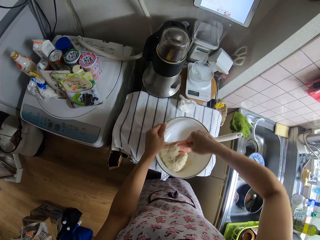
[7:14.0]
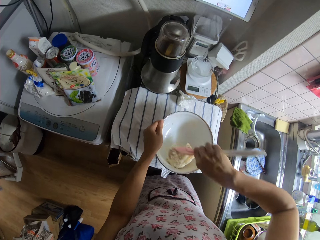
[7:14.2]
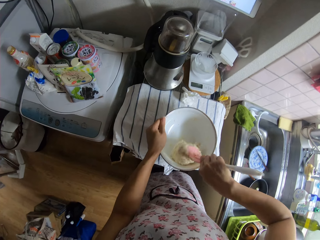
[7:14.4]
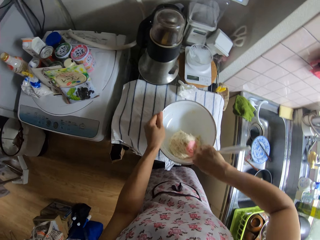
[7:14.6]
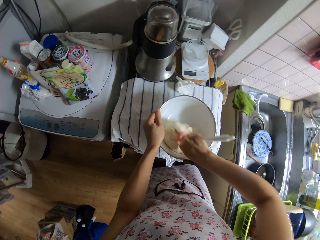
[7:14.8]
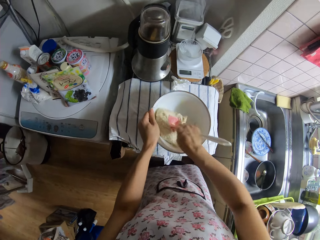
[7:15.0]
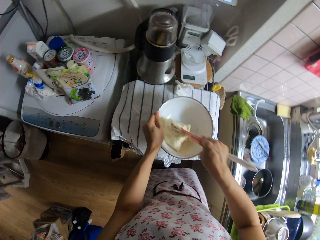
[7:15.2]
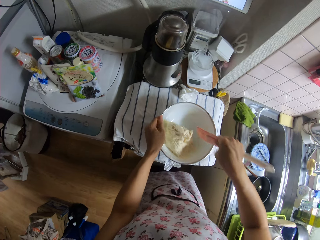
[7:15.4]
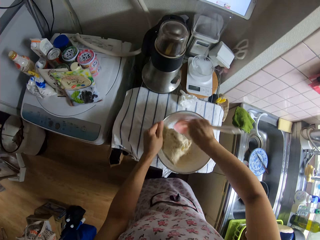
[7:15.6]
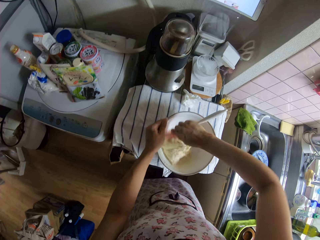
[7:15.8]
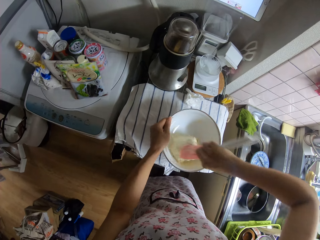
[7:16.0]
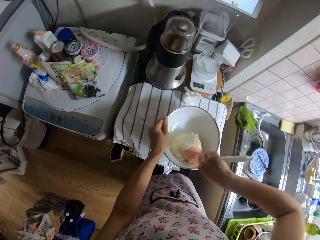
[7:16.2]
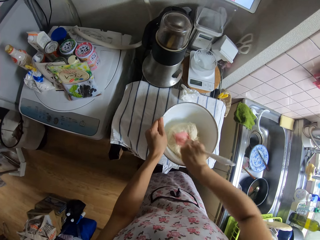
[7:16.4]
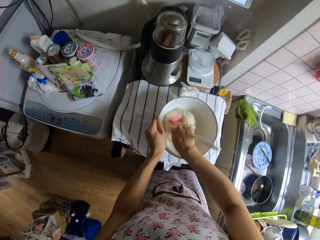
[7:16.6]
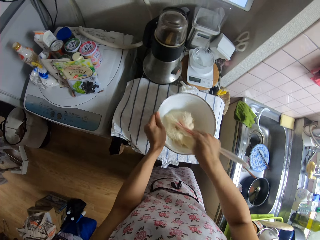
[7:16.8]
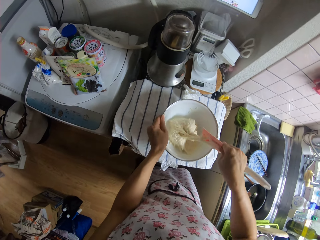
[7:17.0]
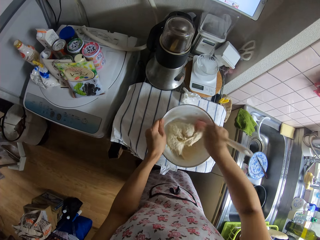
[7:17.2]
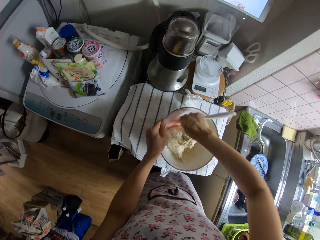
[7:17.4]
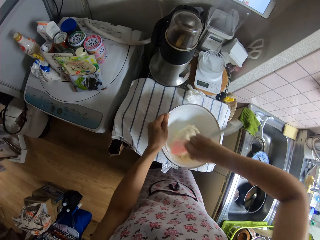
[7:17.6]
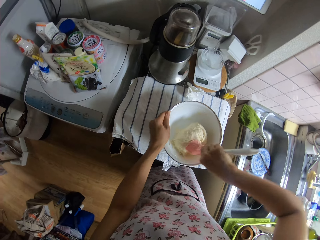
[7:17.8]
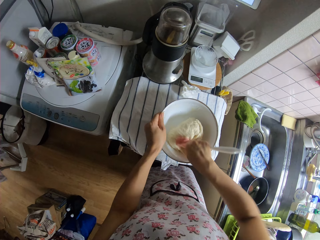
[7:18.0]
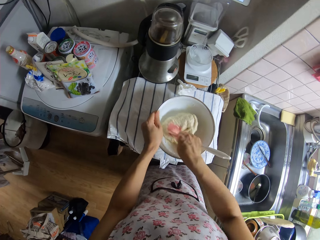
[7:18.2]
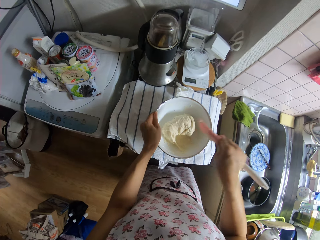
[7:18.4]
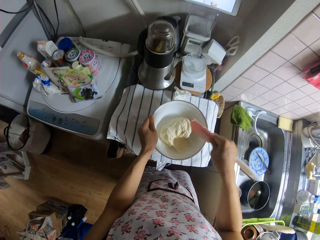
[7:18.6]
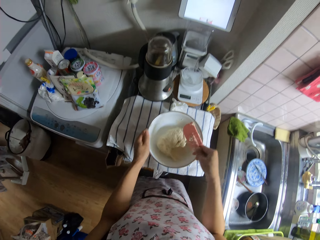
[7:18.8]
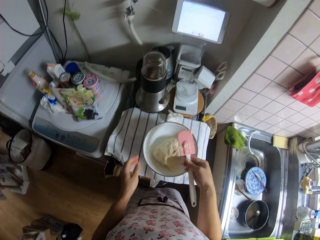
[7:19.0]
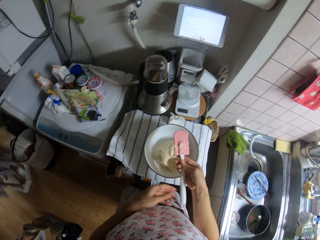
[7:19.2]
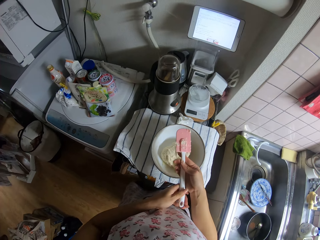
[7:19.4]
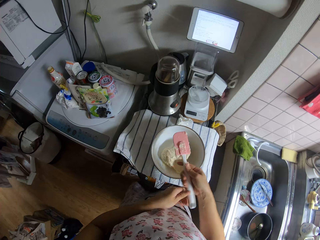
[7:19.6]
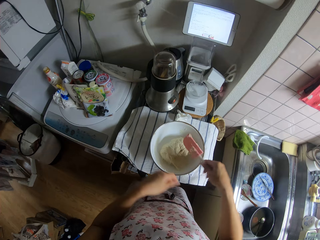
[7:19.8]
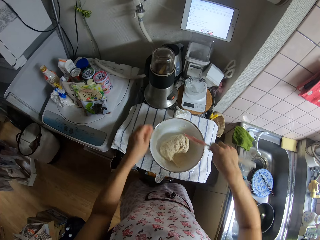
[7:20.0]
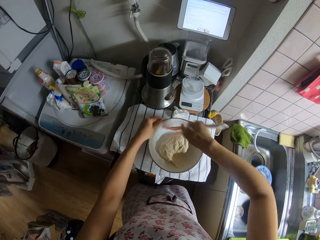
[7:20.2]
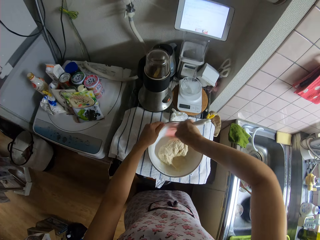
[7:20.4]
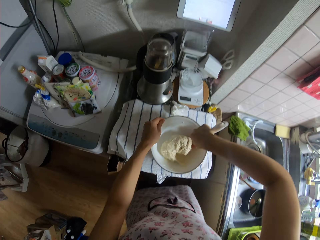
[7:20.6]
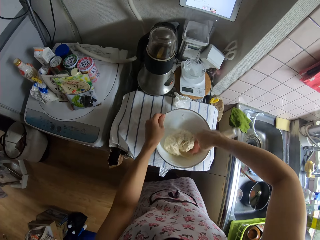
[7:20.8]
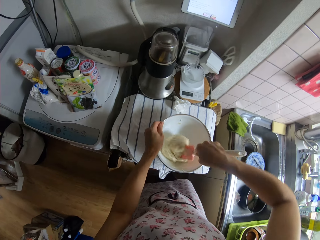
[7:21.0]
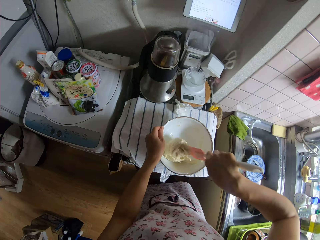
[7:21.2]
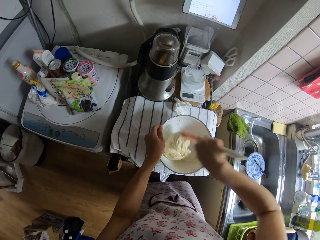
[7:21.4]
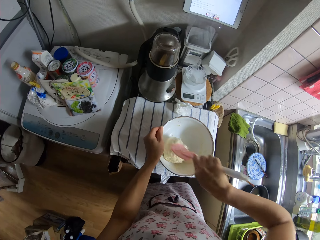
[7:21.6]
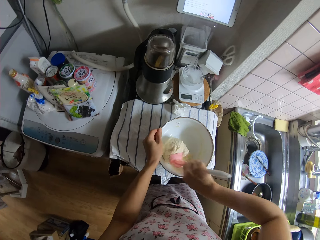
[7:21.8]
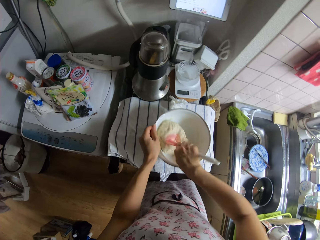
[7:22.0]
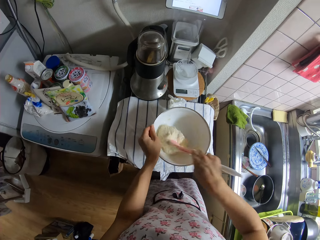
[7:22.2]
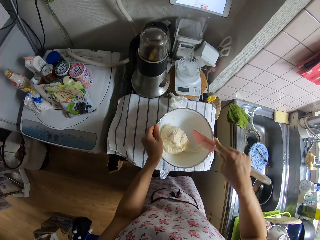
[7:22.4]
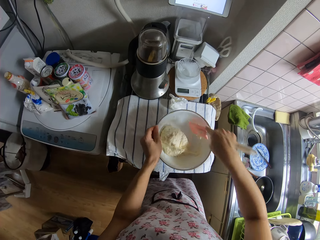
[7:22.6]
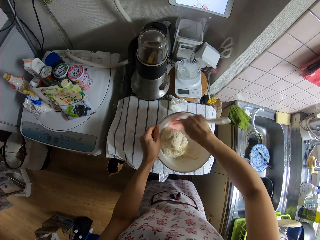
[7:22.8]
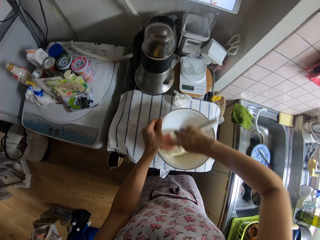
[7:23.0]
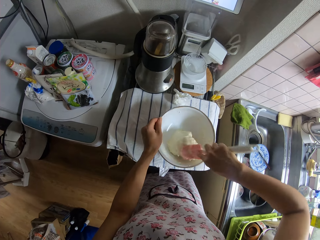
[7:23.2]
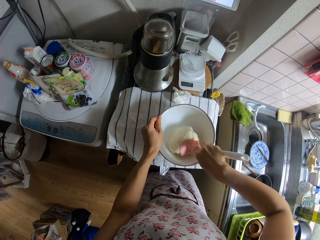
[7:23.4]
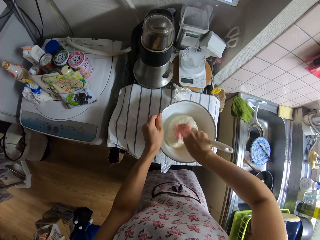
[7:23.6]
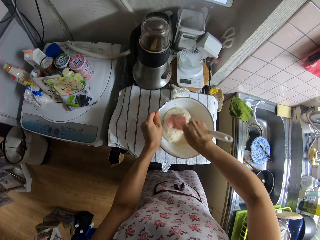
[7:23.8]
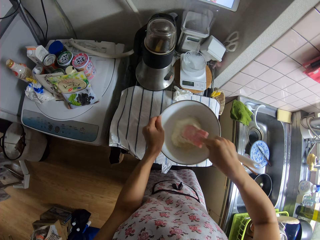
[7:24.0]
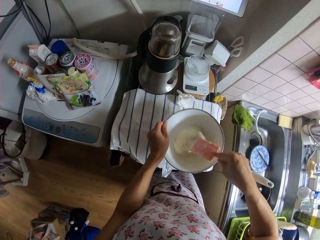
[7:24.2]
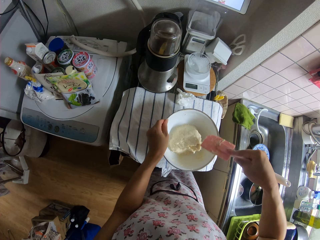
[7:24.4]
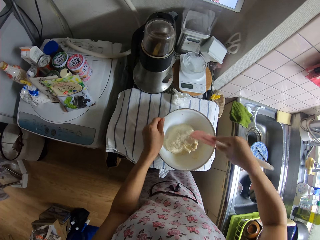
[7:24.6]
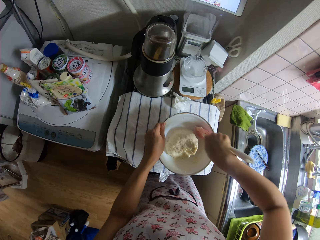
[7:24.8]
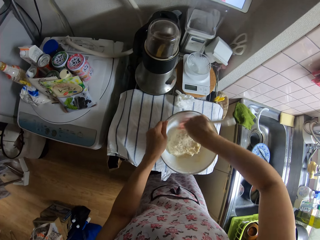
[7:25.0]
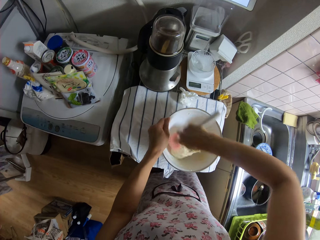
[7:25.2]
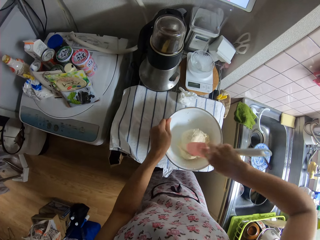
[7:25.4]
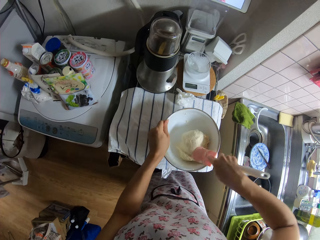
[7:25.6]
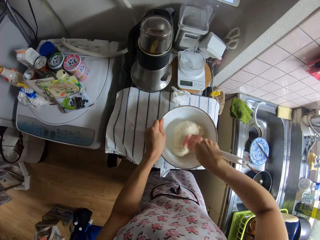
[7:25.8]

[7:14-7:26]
The camera wearer mixes the flour with a spoon. She kneads dough in the bowl with the spatula in her right hand. She adjusts the spatula in her hands. She stares at the spoon. She kneads the dough in the bowl with the spatula in her right hand. She mixes the flour with the spoon.

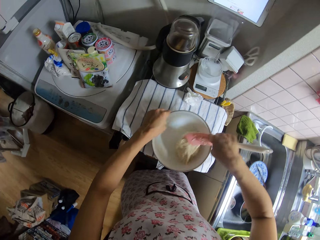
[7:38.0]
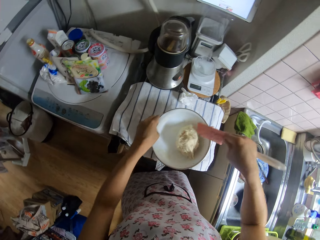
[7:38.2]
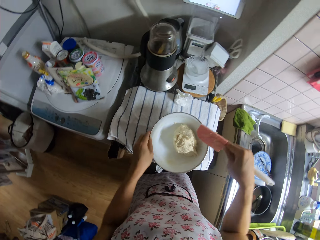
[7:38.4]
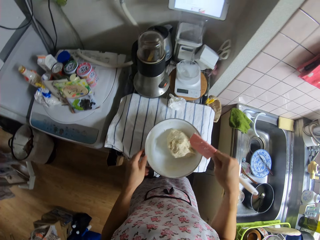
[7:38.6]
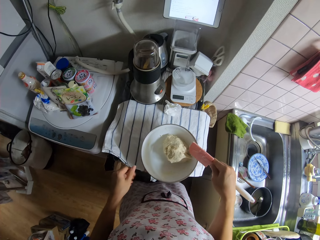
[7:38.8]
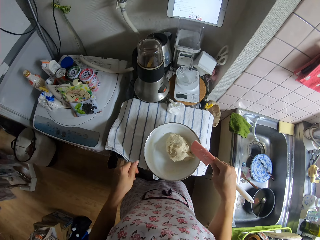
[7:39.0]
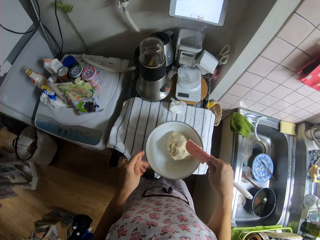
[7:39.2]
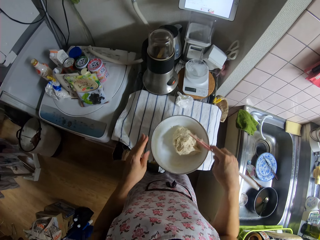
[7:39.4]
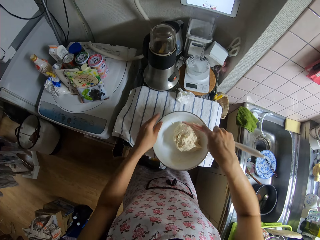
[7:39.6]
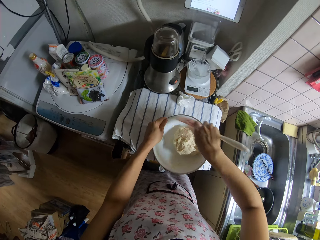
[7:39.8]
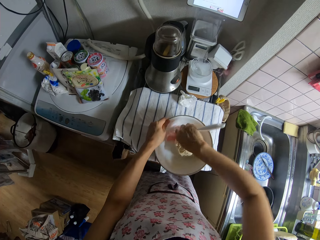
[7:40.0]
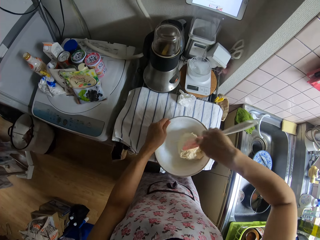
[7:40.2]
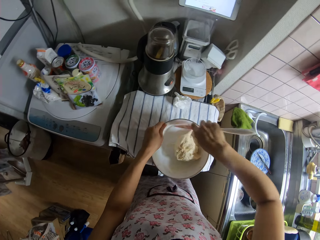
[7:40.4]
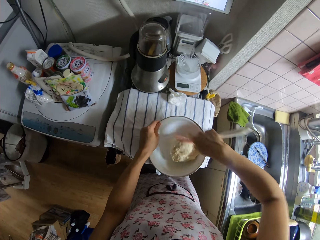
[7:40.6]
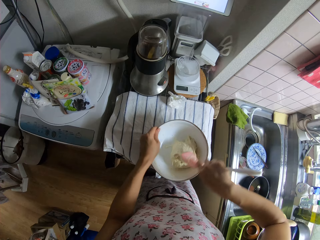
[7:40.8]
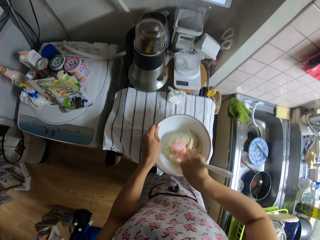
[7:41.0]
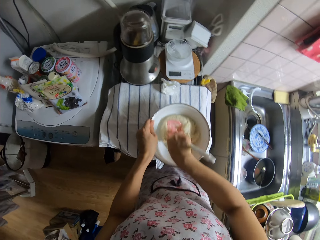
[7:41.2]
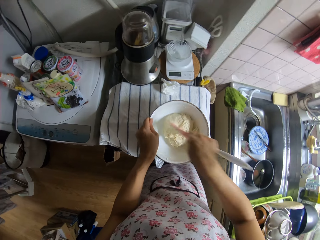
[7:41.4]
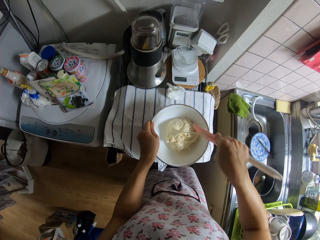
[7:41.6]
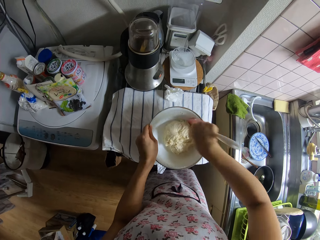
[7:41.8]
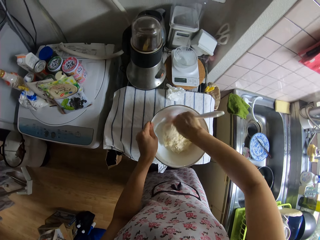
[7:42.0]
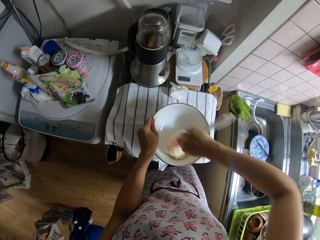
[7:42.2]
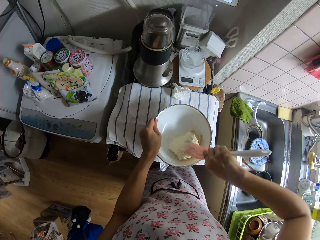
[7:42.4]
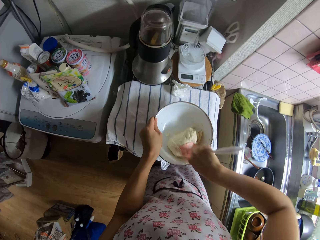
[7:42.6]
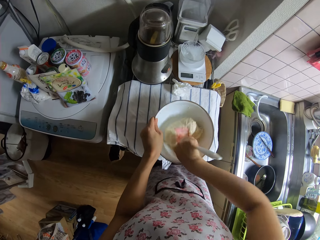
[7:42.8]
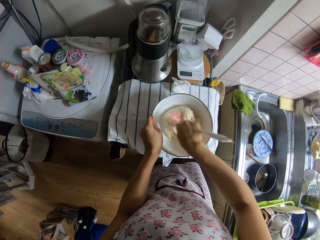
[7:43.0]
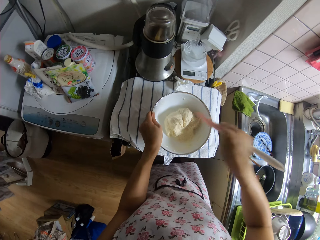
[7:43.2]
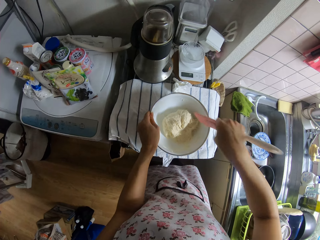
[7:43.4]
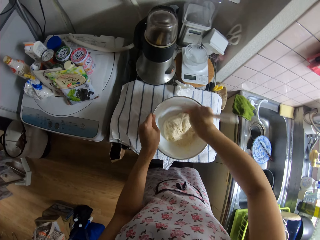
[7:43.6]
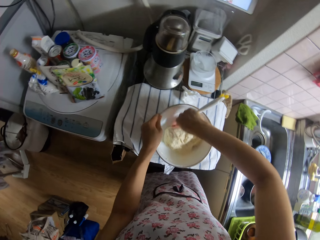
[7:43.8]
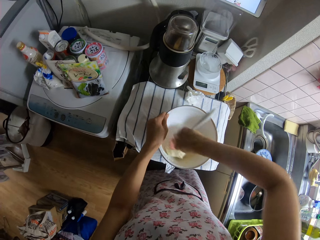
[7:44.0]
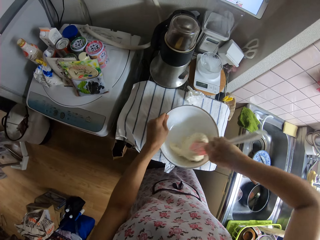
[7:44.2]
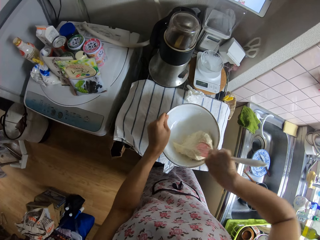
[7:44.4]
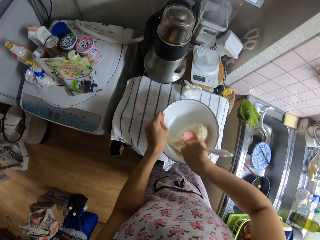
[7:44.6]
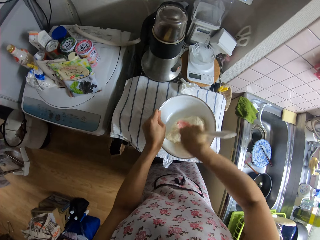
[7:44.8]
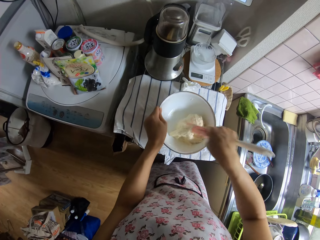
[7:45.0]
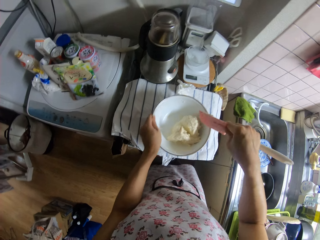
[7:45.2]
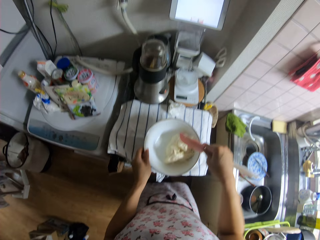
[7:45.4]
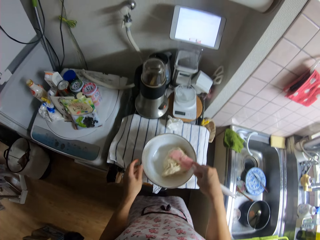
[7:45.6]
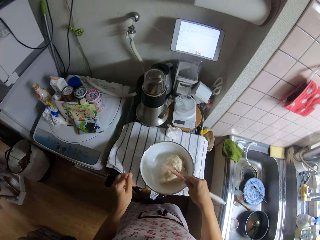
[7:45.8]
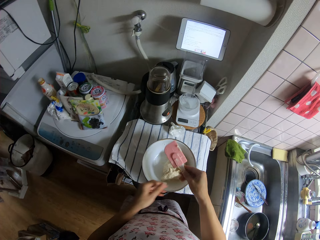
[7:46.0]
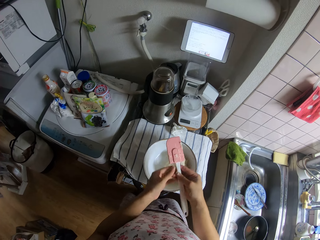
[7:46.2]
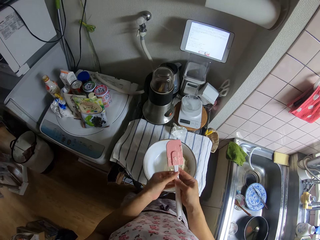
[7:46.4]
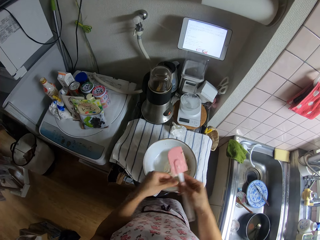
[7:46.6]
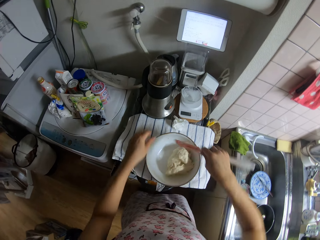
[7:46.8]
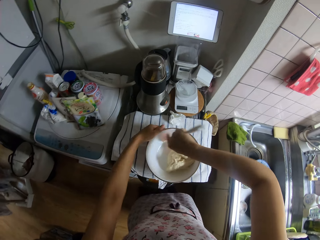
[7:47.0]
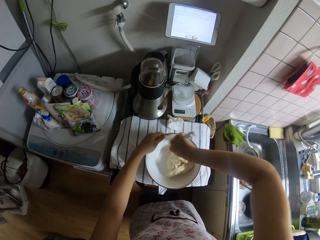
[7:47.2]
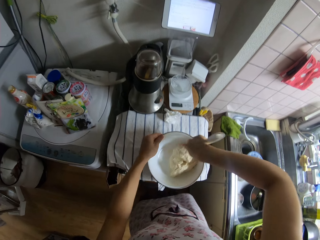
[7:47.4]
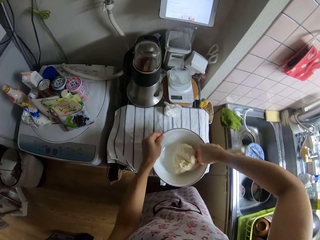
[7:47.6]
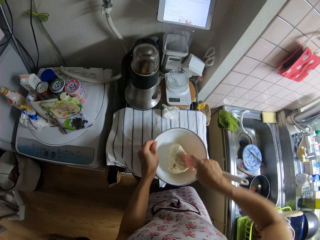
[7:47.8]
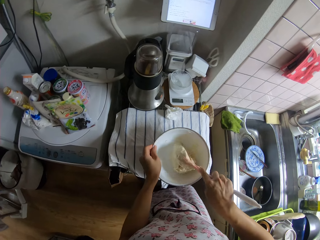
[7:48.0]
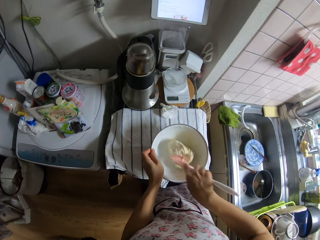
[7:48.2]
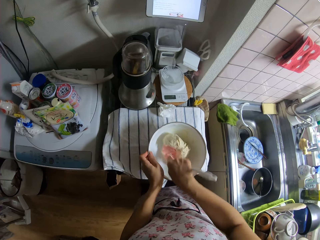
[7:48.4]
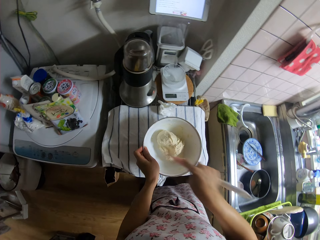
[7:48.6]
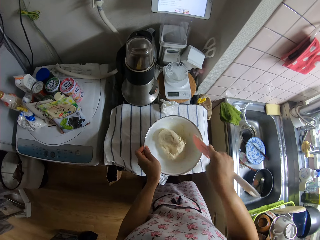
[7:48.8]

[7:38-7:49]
The camera wearer stares at the flour. She mixes the flour with a spoon. She adjusts the spatula in her hands. She stares at the spoon. She kneads dough in the bowl with the spatula in her right hand.
